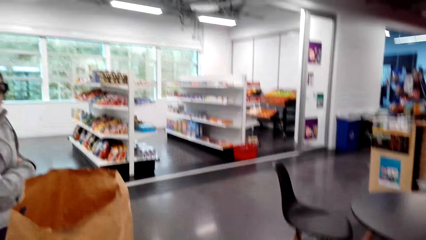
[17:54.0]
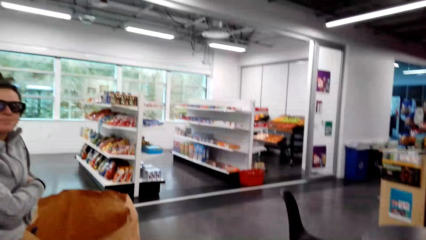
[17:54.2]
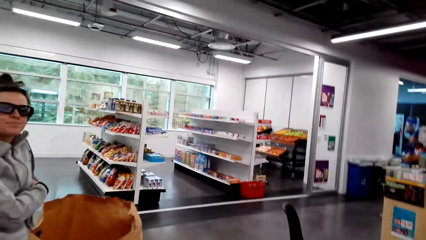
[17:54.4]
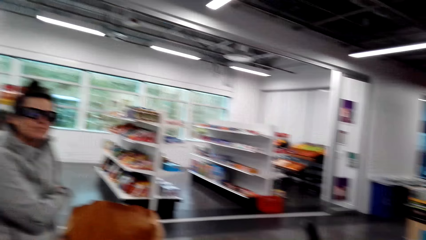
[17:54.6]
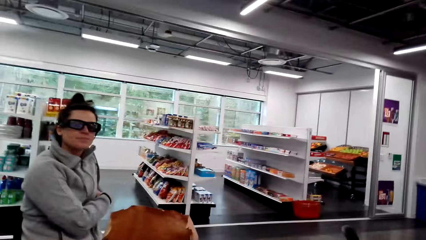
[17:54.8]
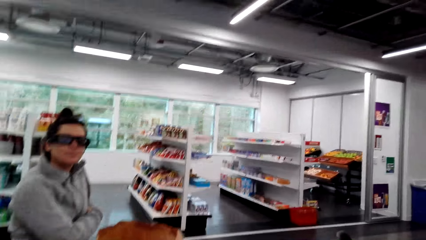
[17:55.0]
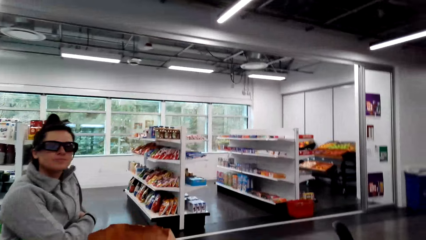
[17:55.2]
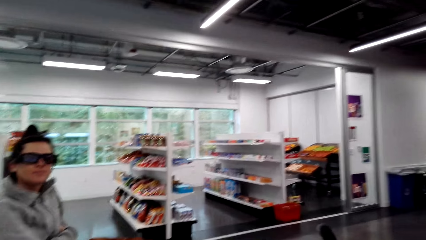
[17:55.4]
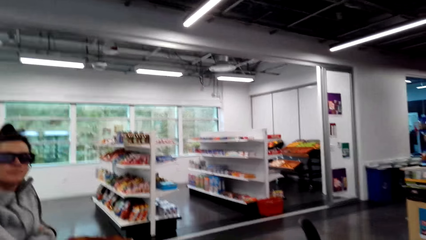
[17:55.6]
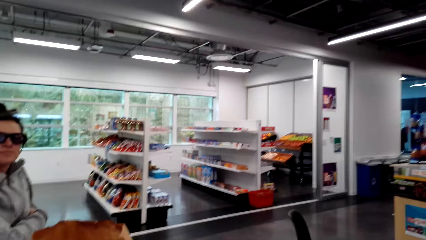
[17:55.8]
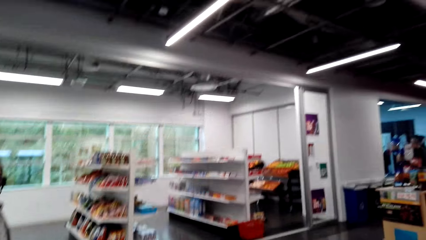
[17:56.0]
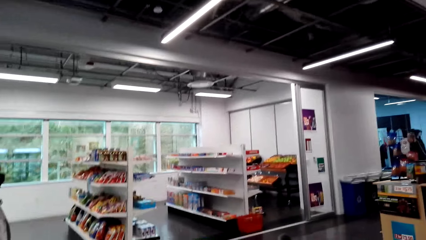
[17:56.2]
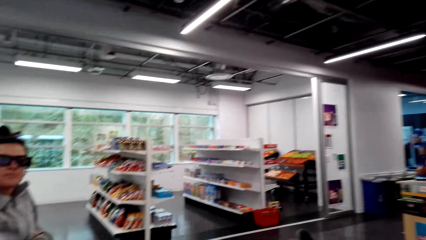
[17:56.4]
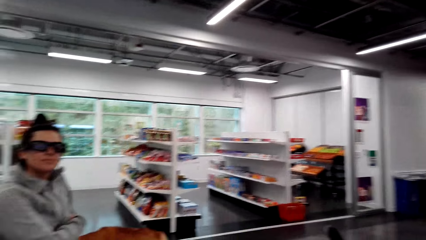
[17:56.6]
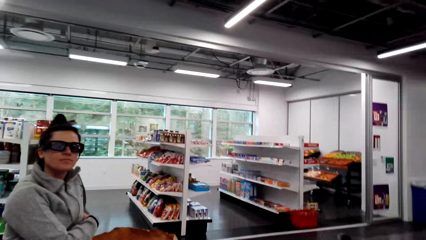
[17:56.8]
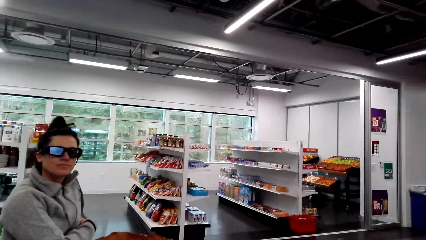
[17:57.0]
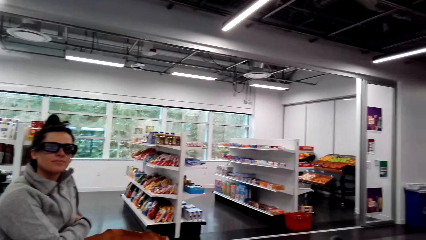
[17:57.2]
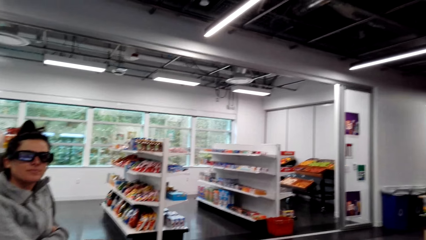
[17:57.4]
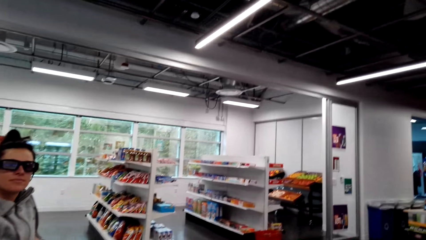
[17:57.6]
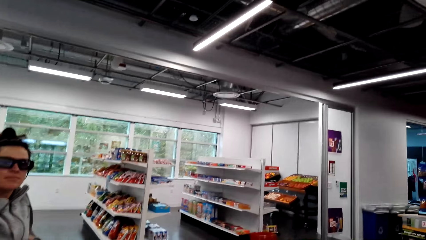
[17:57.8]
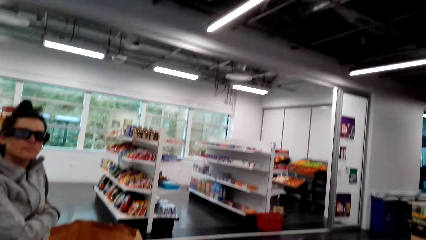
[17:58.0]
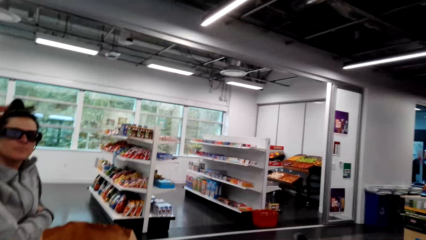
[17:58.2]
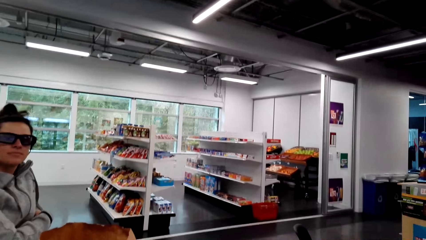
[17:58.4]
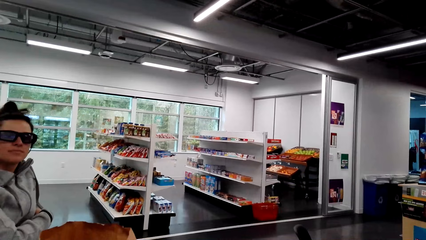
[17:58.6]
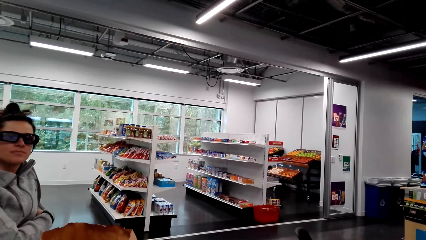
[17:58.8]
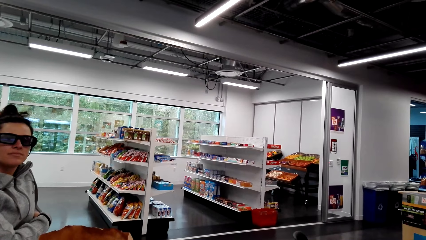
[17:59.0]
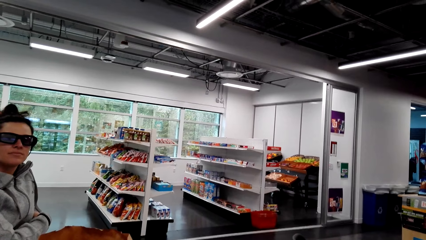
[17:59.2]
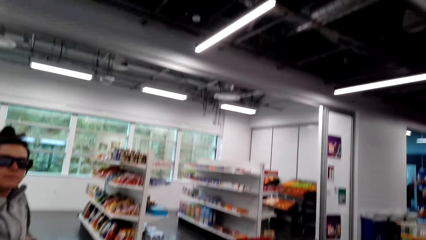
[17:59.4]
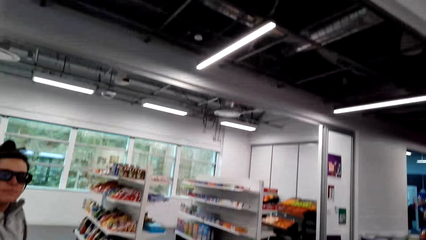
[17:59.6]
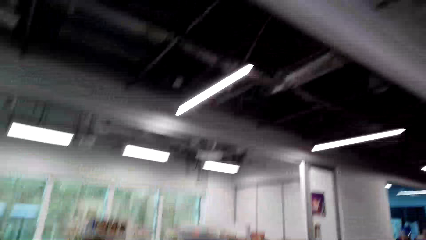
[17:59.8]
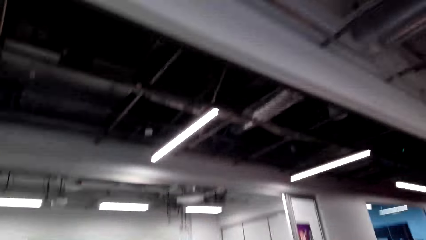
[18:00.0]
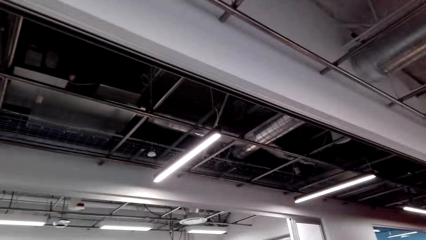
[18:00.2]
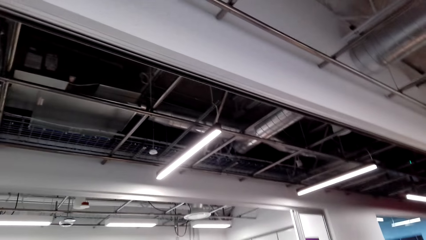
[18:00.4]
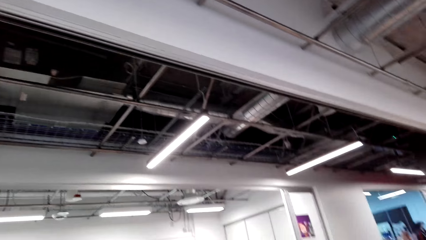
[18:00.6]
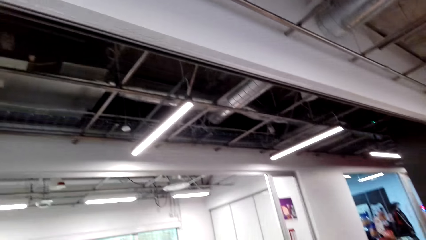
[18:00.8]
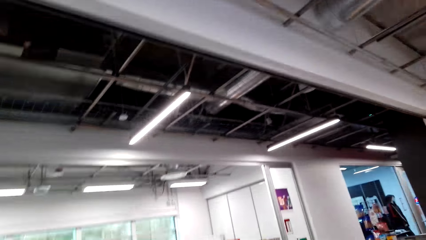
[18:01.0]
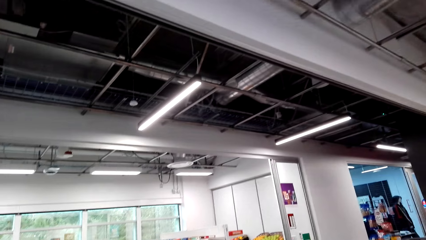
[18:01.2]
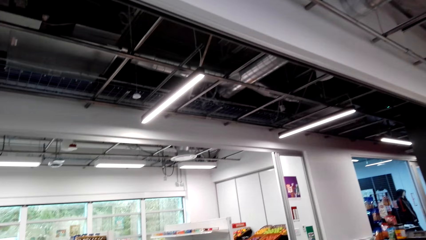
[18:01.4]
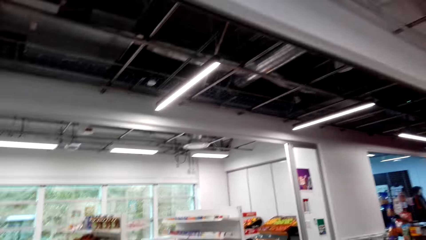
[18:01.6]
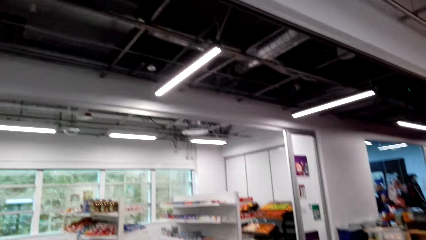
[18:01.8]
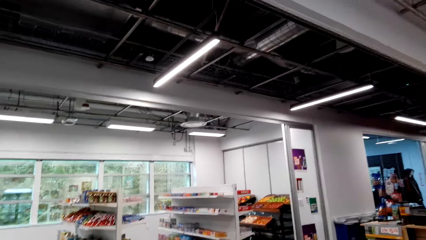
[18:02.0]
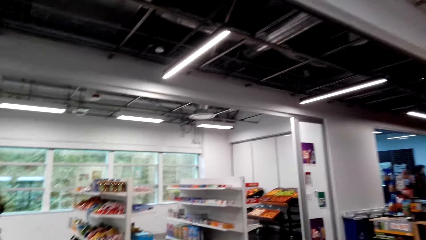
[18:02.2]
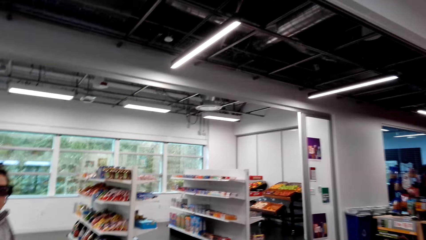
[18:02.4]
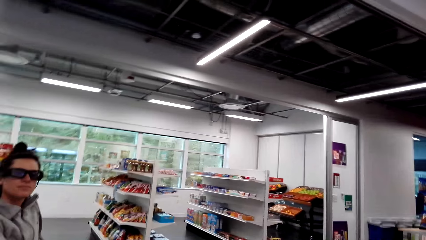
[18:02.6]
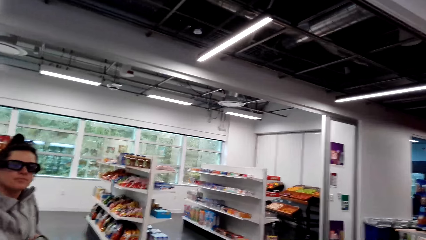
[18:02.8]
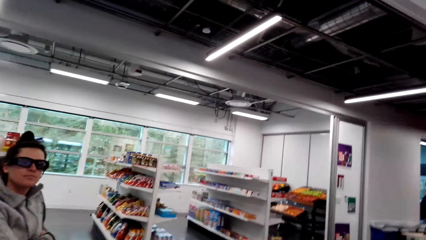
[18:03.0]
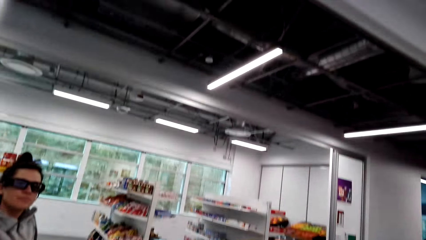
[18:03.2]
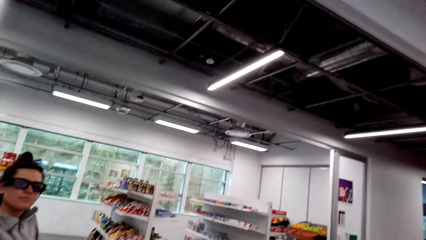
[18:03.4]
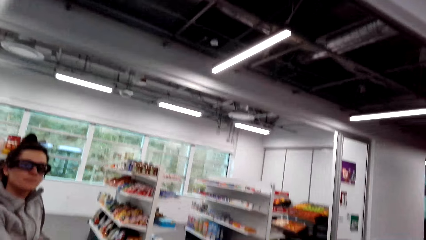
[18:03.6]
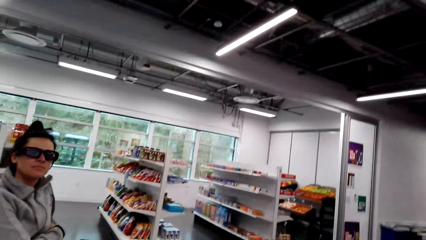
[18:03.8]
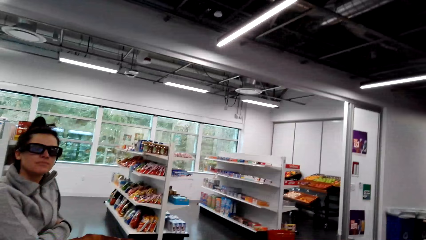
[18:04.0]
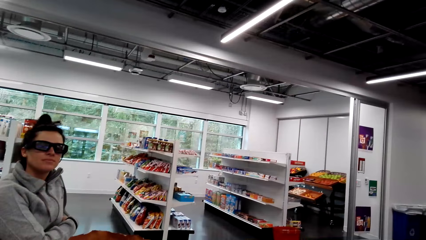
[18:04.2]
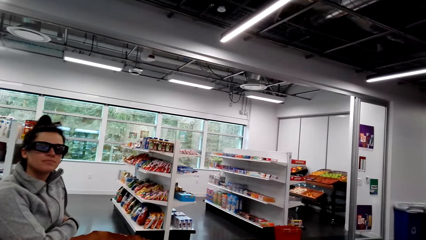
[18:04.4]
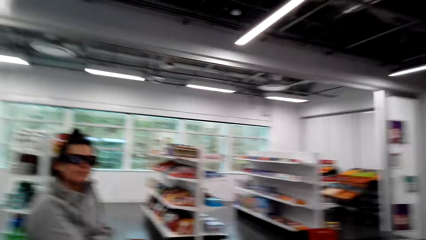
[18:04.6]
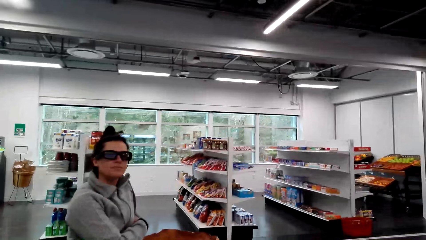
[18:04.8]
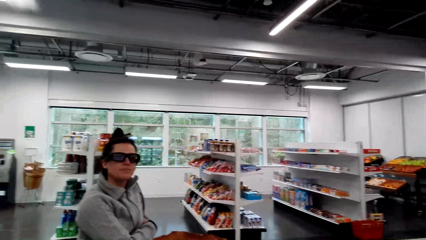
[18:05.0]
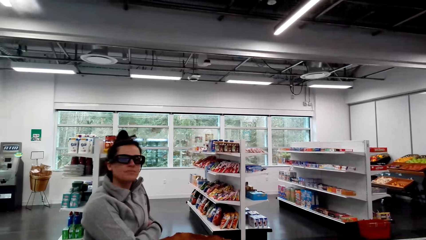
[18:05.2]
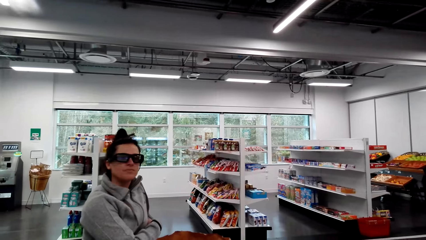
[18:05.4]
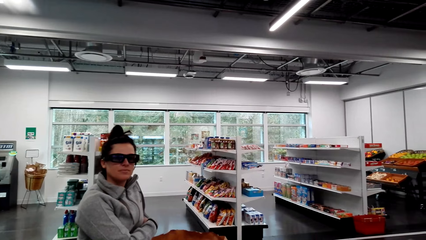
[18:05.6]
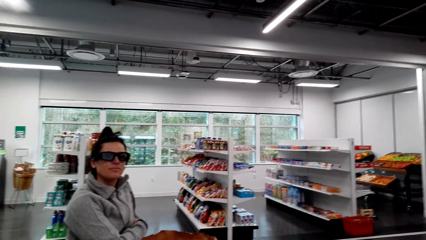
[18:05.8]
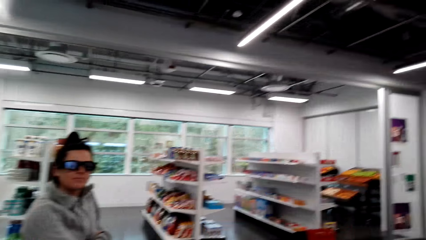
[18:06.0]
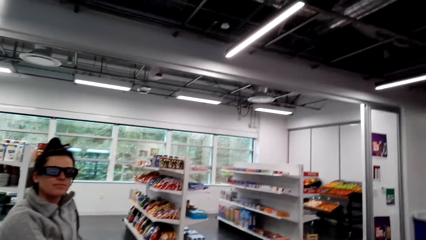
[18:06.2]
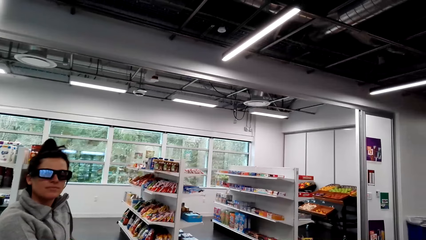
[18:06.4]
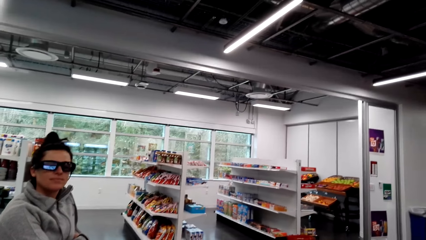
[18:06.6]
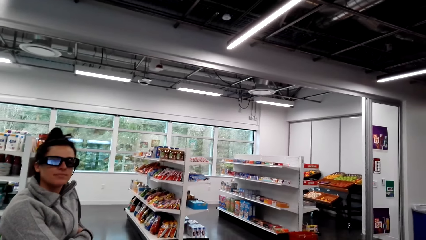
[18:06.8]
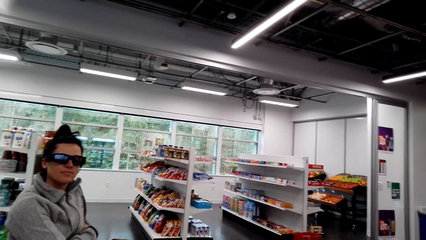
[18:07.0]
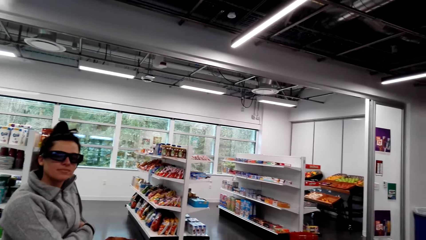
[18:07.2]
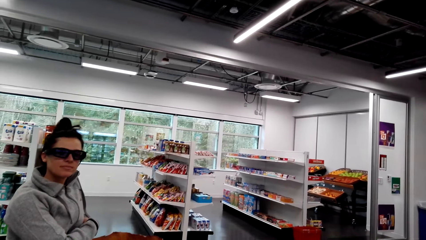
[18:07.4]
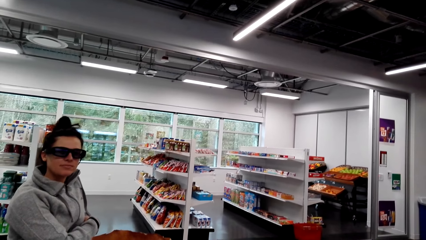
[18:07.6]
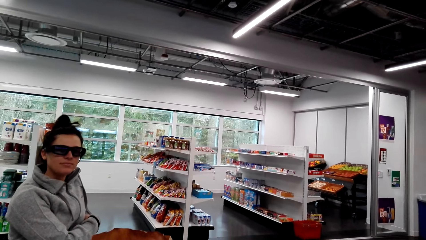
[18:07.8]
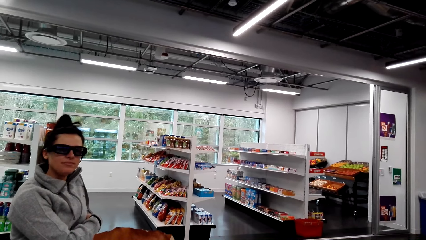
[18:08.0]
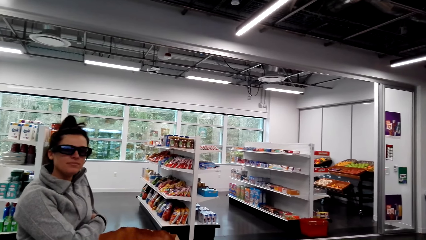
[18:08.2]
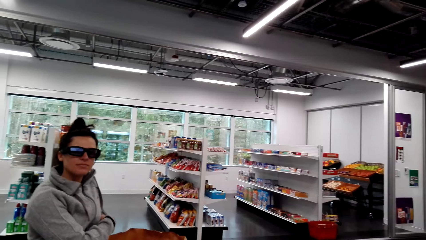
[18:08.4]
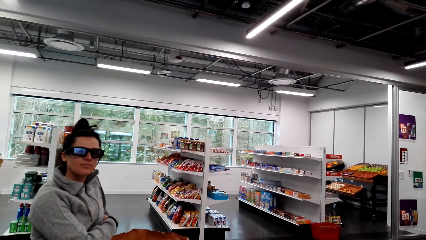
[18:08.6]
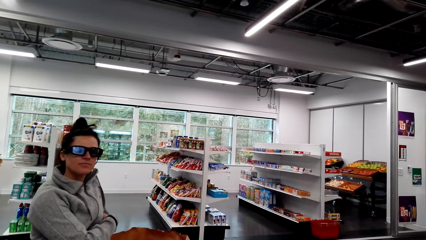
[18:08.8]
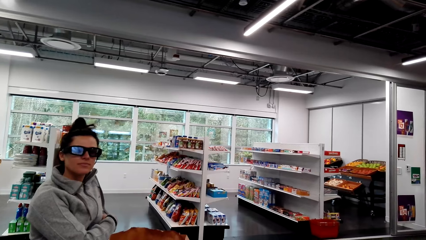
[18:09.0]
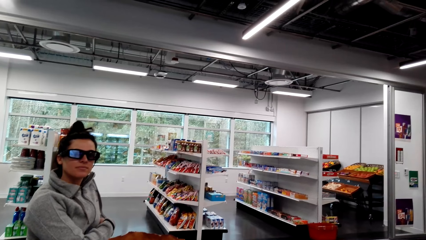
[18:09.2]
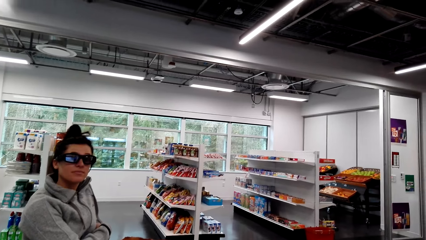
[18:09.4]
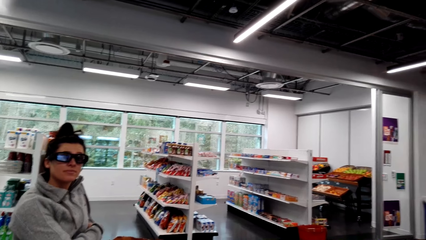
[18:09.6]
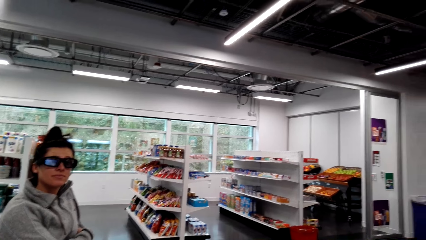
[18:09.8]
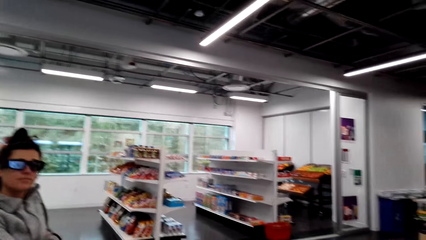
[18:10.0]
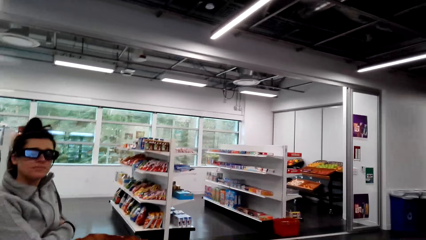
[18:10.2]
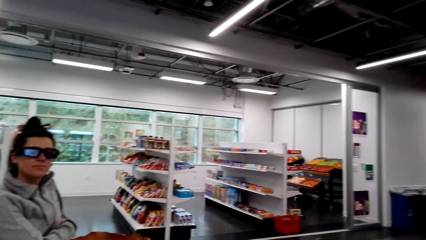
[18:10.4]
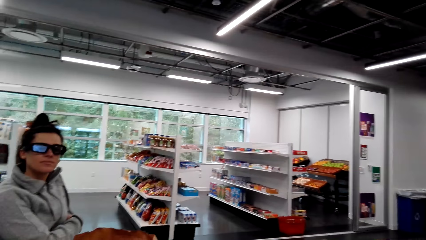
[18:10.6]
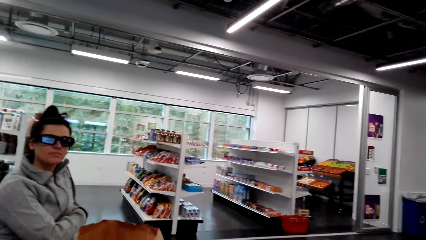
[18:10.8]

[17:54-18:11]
A woman nods. The camera wearer looks around the supermarket. They look at the woman. The woman nods.
